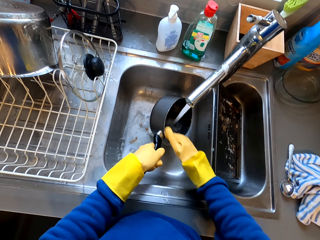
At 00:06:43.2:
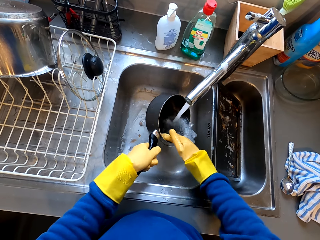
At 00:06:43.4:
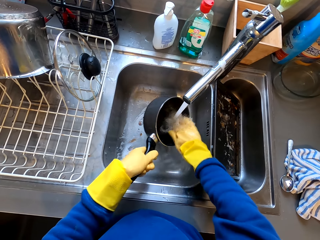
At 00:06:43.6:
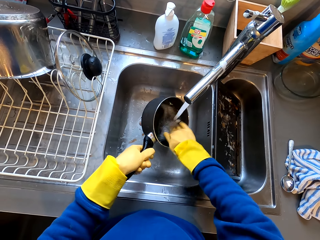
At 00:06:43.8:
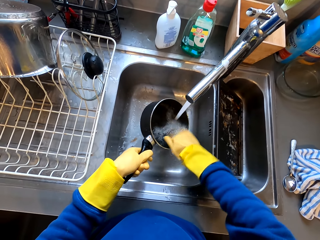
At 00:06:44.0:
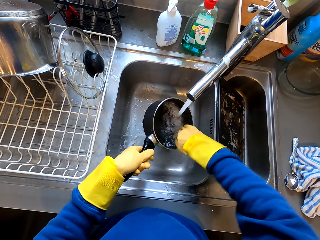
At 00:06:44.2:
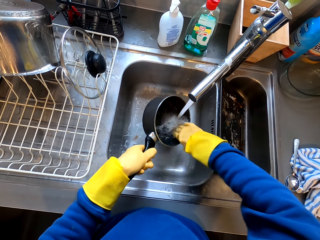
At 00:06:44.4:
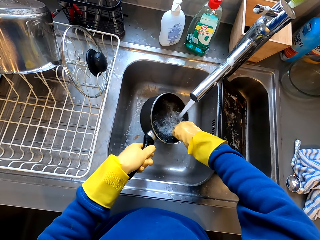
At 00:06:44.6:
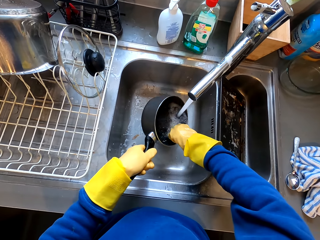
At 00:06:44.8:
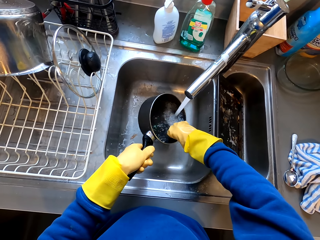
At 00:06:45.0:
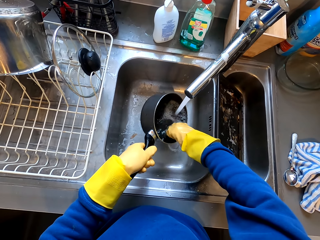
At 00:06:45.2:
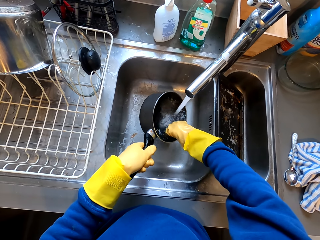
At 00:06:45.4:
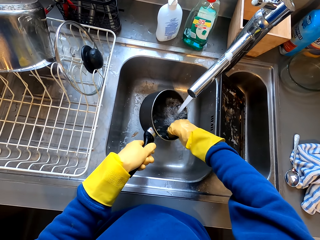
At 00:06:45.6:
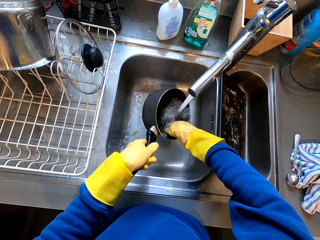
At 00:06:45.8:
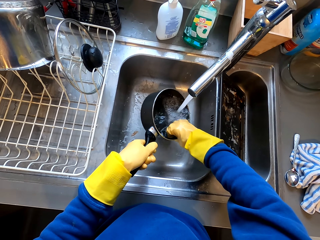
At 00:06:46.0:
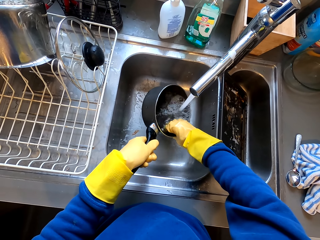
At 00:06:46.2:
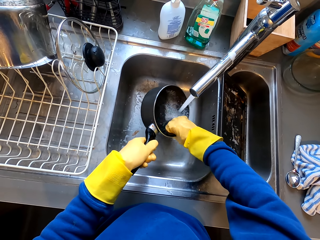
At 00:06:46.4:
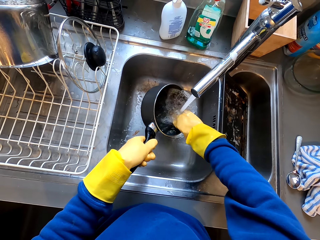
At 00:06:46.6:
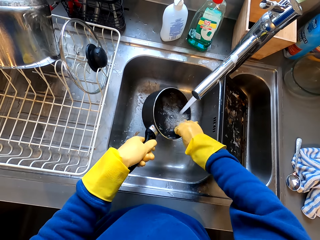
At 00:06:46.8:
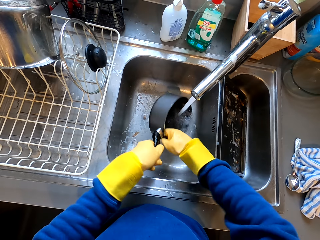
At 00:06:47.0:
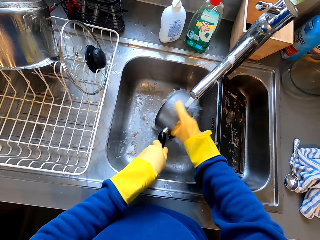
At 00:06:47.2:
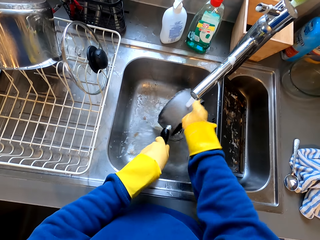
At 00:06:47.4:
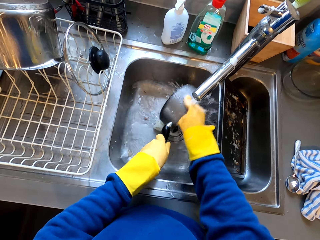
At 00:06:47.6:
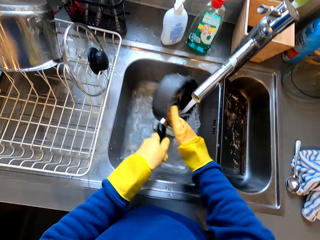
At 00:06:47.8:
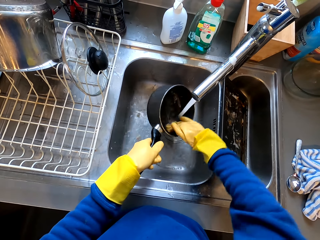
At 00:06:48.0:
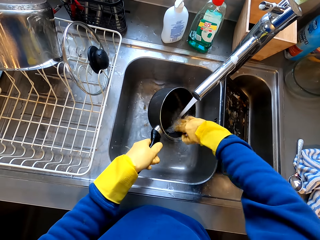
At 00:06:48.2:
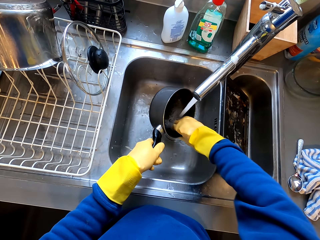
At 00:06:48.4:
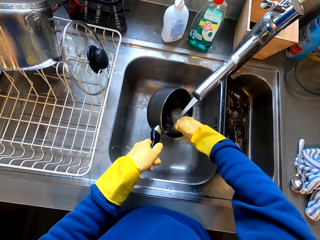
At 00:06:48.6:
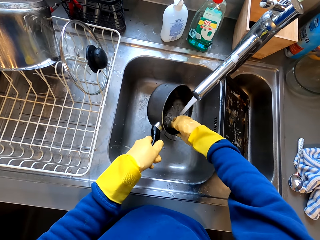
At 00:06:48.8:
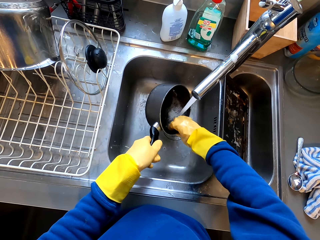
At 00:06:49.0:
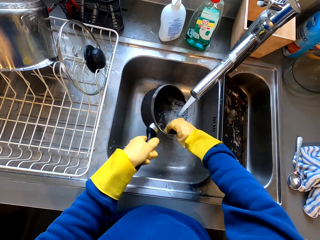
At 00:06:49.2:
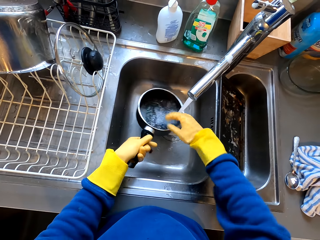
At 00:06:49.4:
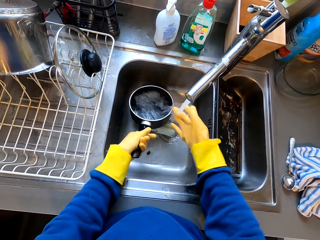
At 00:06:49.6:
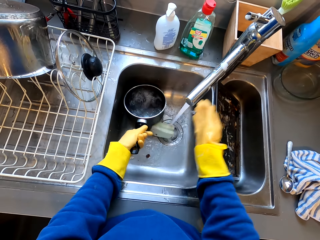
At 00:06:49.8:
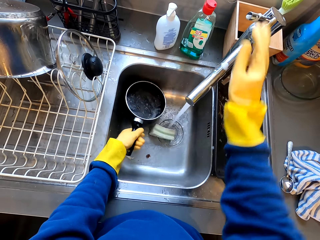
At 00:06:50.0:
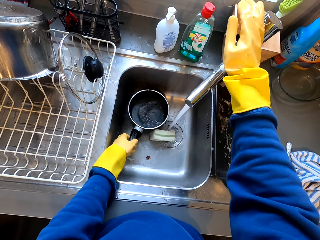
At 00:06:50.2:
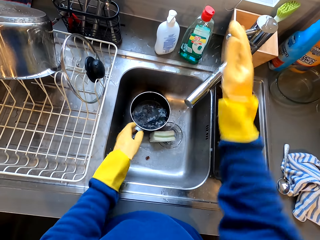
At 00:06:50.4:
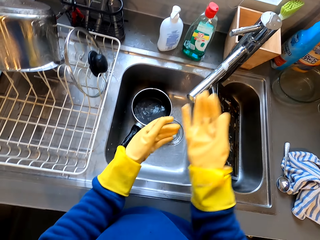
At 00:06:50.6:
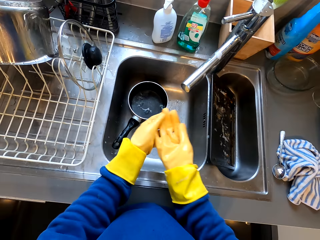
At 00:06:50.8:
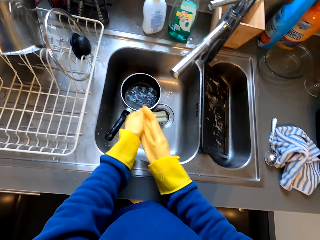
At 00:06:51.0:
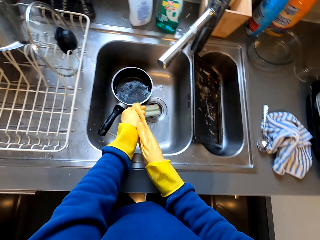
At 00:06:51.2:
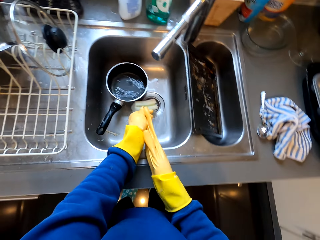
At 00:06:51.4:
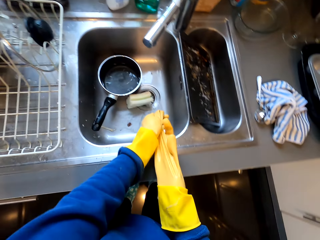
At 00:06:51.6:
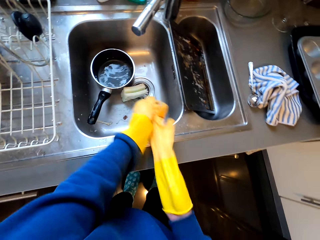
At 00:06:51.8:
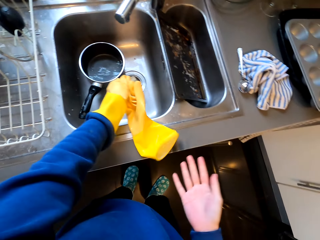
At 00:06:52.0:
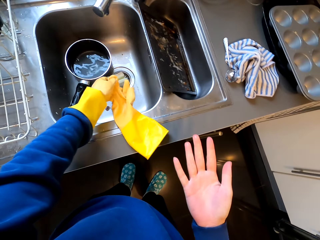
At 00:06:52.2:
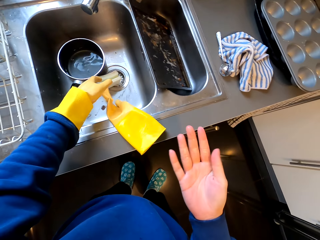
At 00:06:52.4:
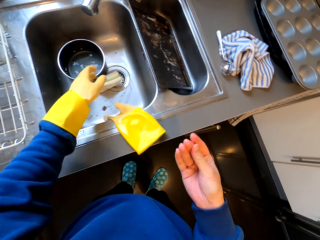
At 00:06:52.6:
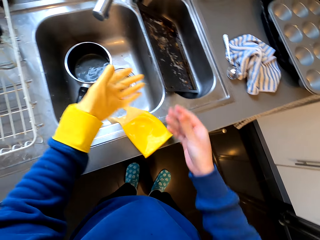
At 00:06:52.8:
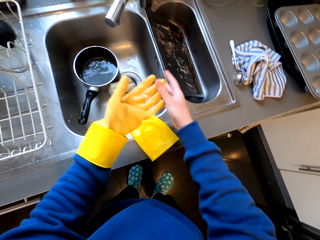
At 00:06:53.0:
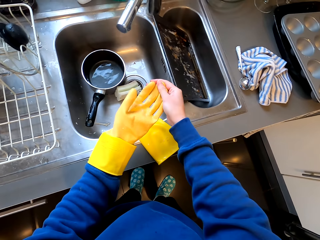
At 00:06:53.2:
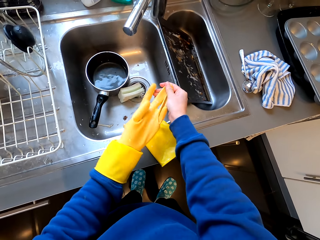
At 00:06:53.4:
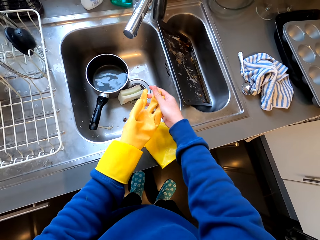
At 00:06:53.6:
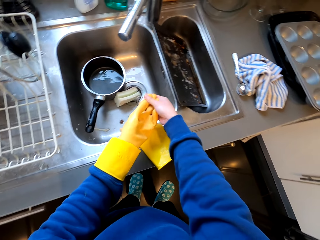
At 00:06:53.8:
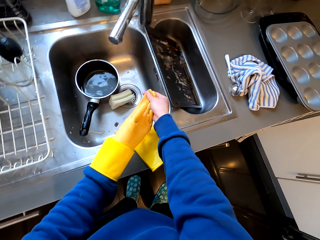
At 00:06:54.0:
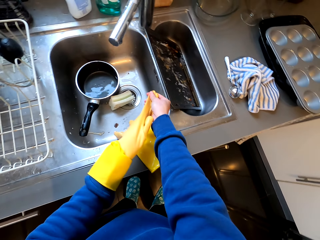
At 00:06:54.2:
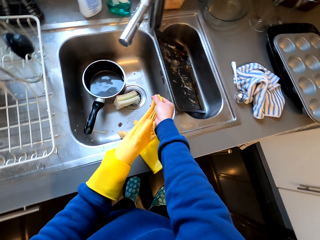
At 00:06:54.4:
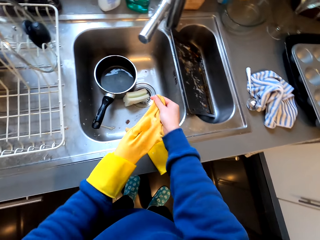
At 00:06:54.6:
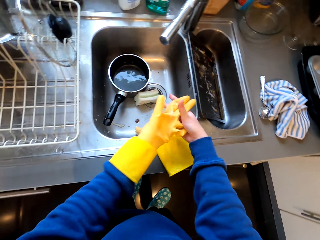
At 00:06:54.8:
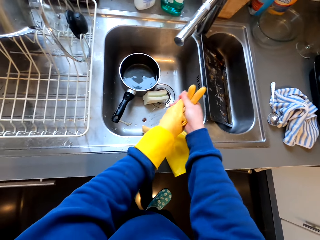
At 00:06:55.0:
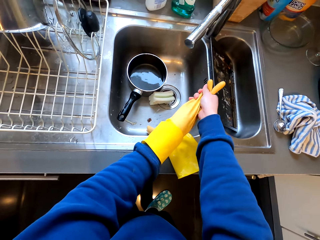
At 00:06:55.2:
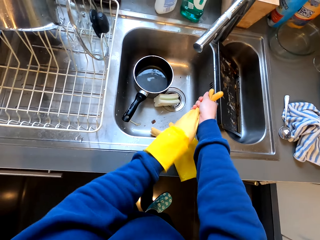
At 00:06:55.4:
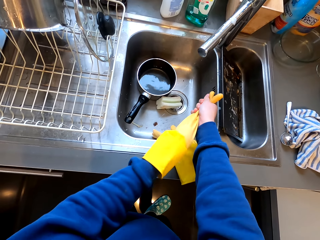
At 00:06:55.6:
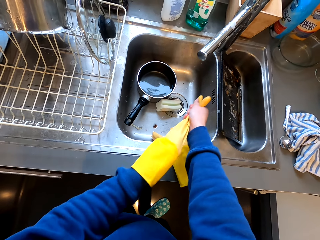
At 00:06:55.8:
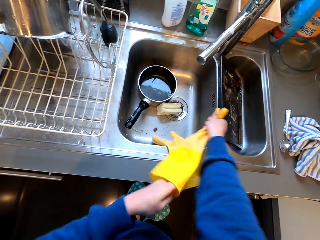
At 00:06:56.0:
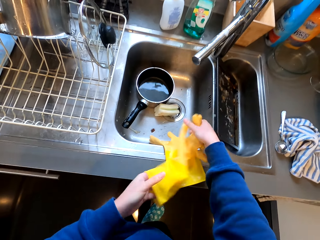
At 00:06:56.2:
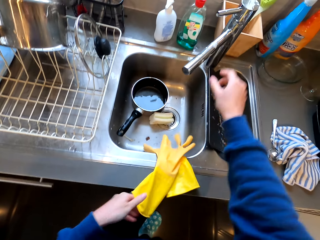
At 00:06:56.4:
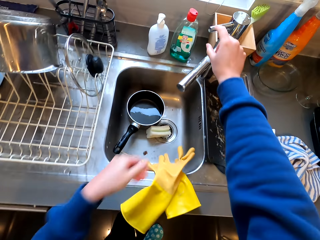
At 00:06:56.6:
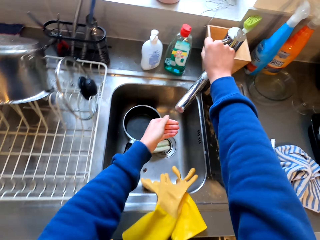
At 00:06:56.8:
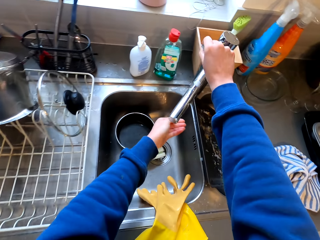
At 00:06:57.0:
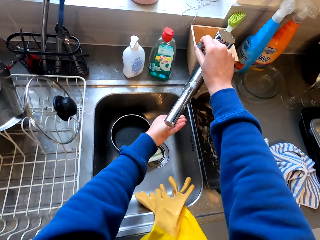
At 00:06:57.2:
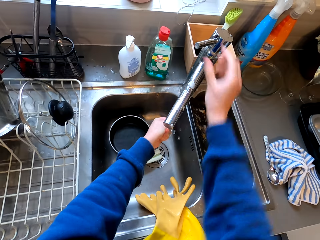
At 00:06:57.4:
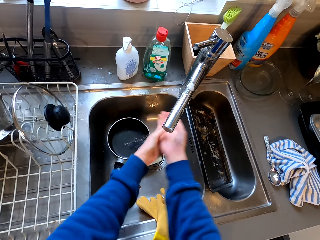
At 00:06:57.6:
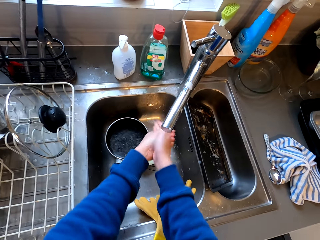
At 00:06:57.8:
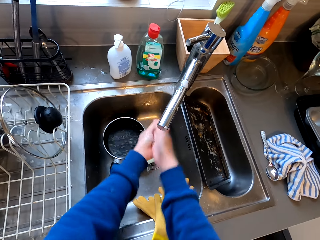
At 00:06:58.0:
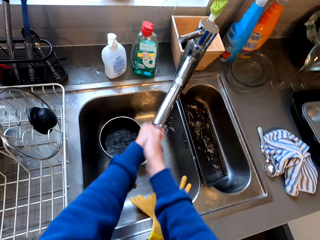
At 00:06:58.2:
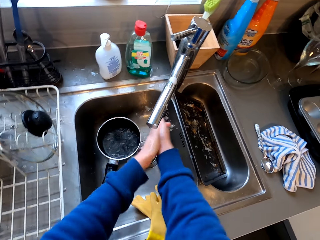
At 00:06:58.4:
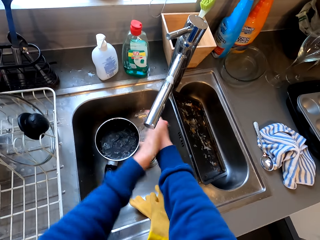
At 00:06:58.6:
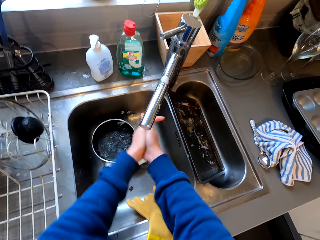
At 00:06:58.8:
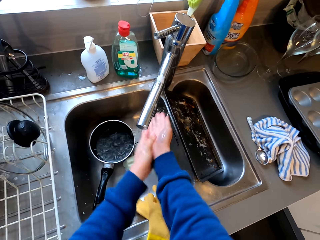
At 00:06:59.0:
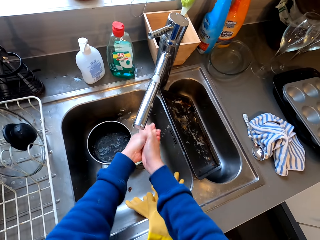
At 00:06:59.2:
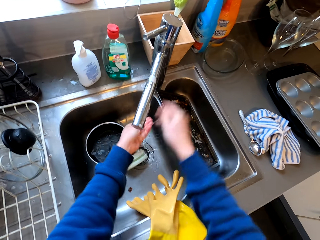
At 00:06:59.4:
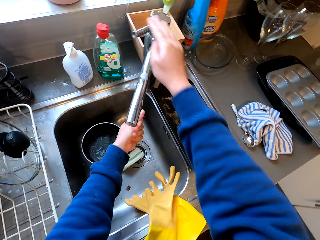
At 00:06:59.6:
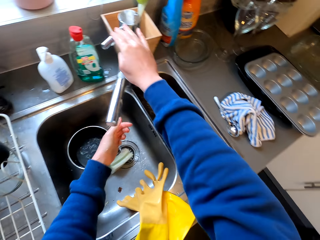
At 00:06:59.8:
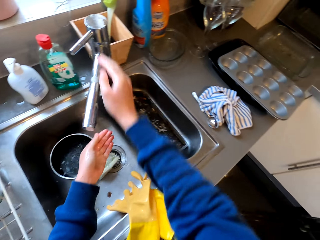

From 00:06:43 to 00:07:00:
The camera wearer turns off the tap. They remove the glove from the right hand. They remove the glove from the left hand. They hold a tap with the right hand. They turn on the tap. They wash both hands. They hold the tap with the right hand.

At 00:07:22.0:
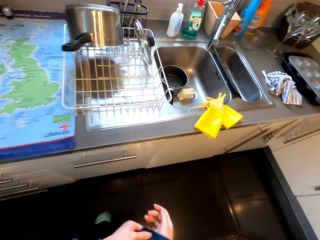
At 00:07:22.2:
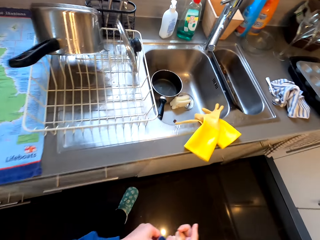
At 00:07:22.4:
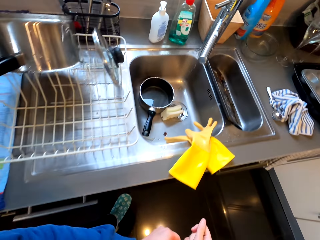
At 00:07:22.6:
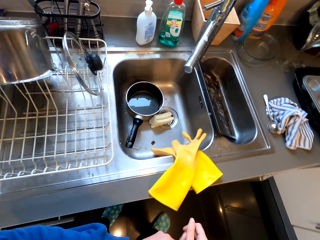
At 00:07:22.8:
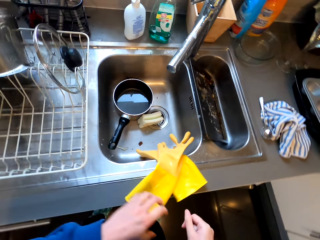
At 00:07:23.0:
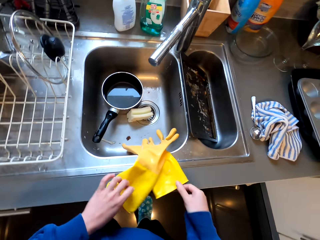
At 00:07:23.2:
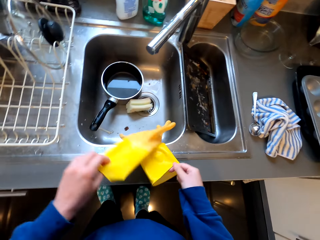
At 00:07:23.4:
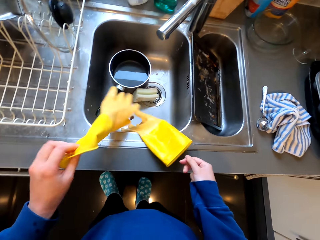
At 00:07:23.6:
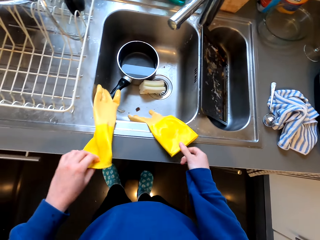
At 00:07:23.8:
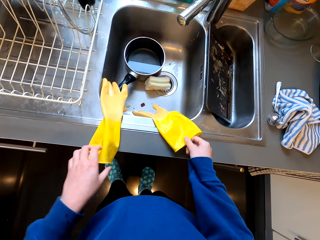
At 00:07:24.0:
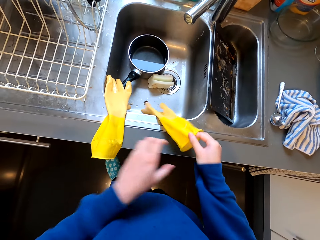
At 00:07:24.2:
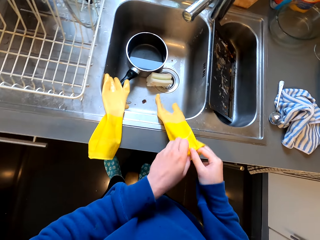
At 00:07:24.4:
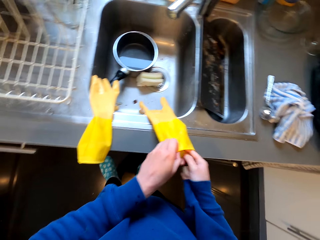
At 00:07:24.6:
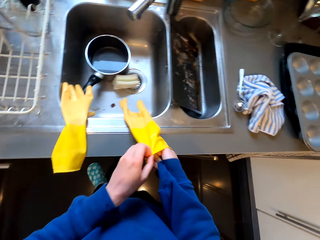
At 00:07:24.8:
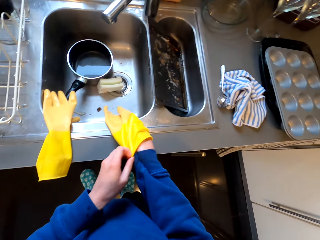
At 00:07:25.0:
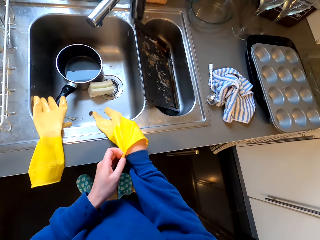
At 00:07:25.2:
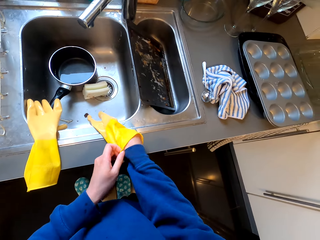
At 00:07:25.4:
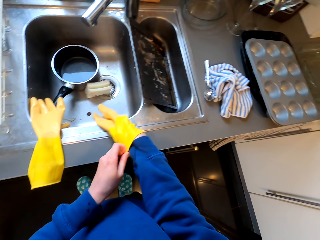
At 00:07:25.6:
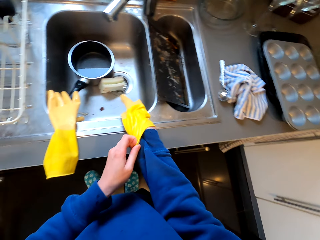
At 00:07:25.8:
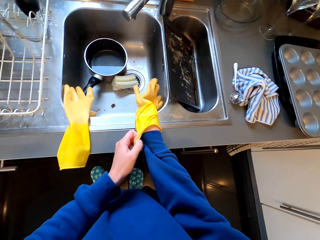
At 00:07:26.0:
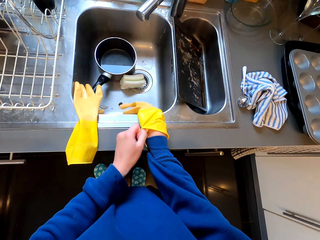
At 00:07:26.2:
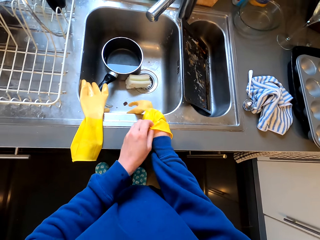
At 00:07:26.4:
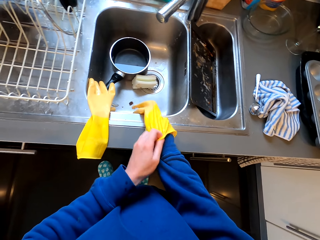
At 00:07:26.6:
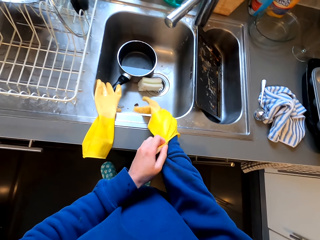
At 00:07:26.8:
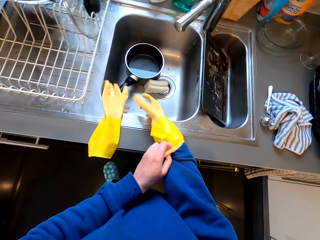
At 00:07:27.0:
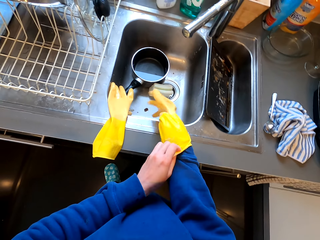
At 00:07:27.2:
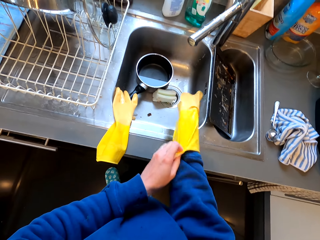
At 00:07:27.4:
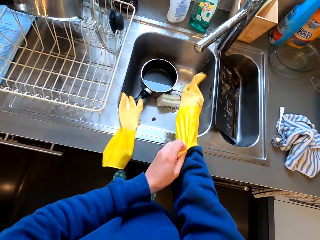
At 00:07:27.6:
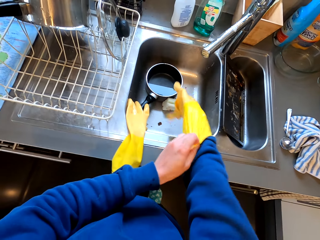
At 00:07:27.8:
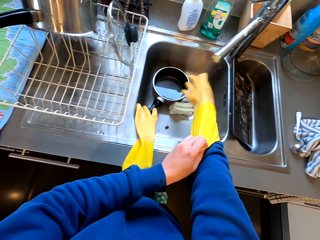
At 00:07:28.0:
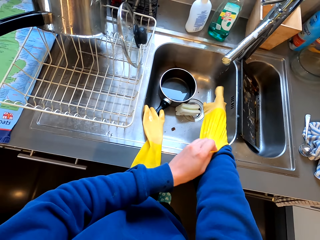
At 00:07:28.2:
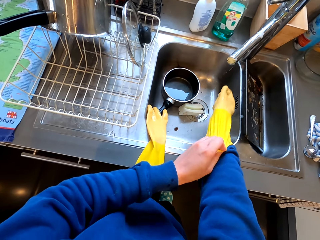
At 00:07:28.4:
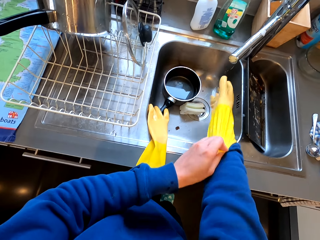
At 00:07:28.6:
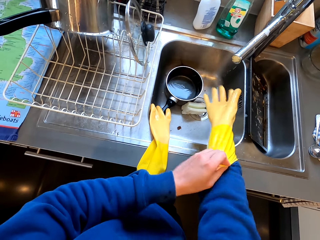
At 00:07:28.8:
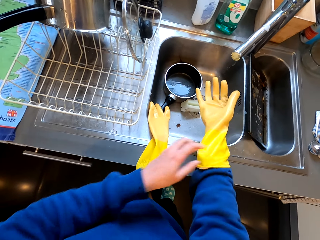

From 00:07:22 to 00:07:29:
The camera wearer holds the gloves with both hands. They put a glove on the right hand. They put a glove on the left hand.
